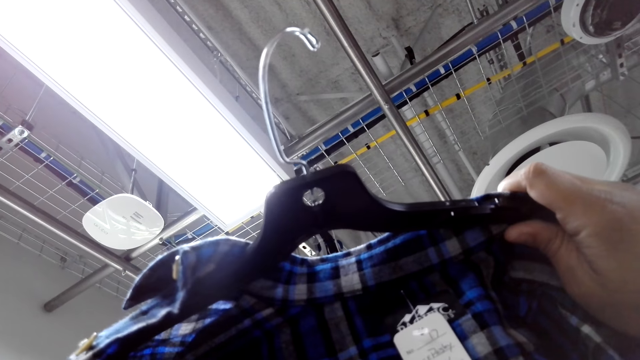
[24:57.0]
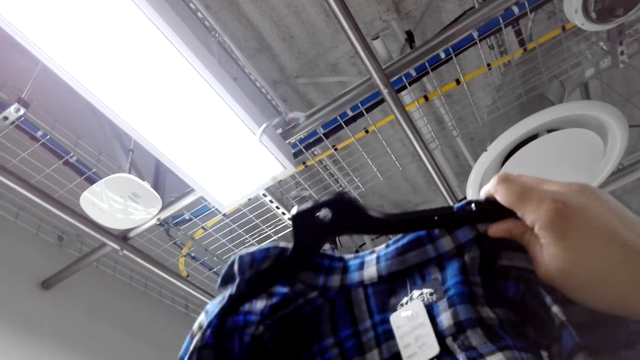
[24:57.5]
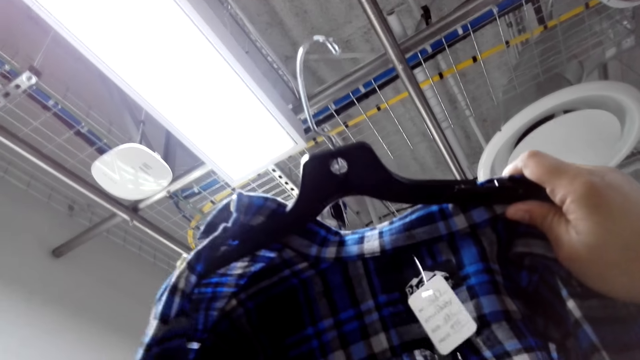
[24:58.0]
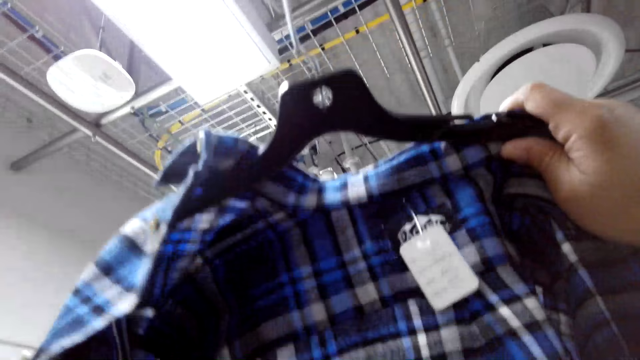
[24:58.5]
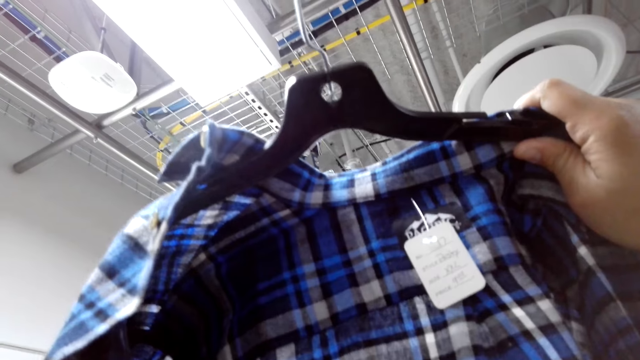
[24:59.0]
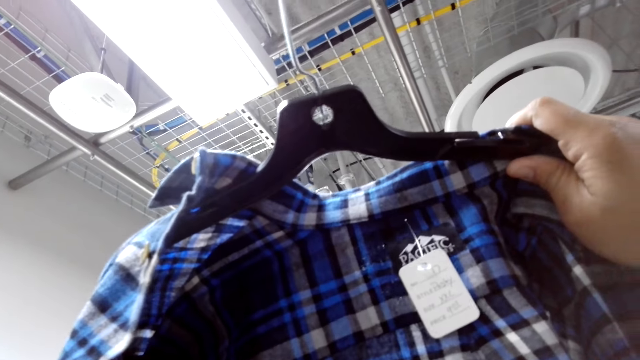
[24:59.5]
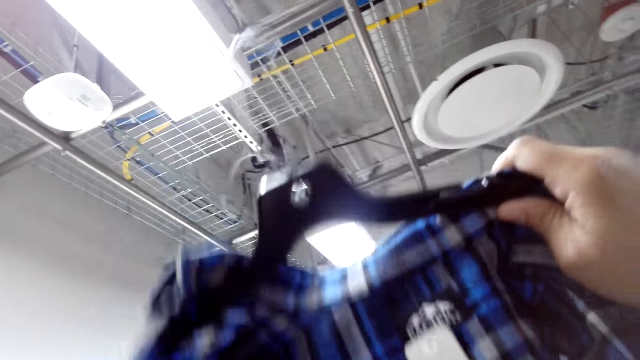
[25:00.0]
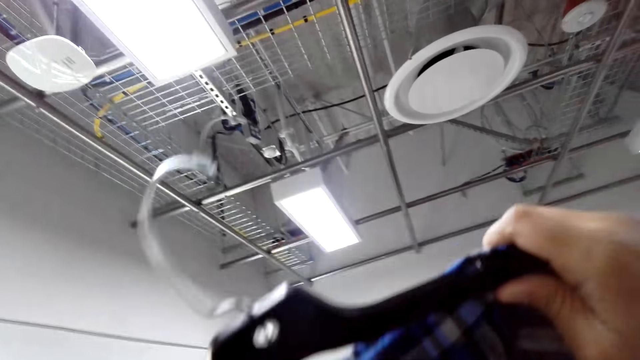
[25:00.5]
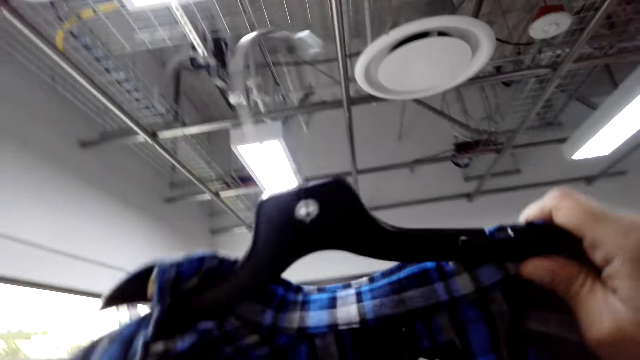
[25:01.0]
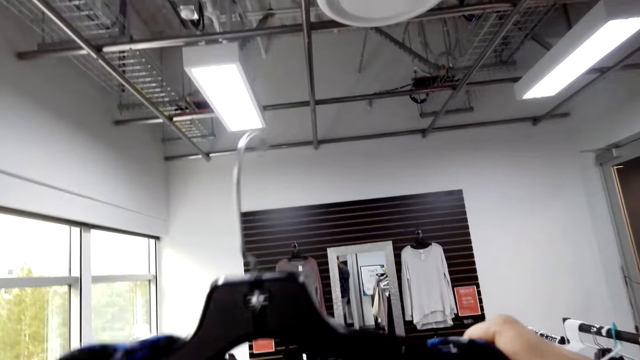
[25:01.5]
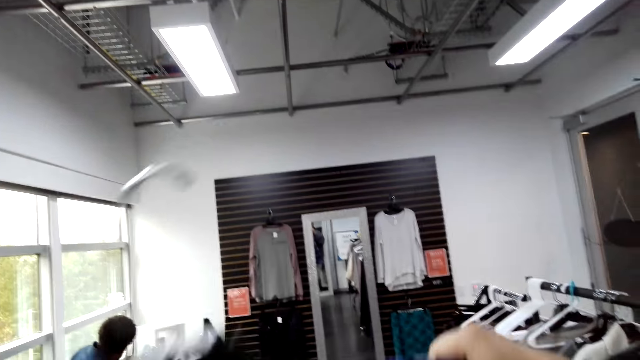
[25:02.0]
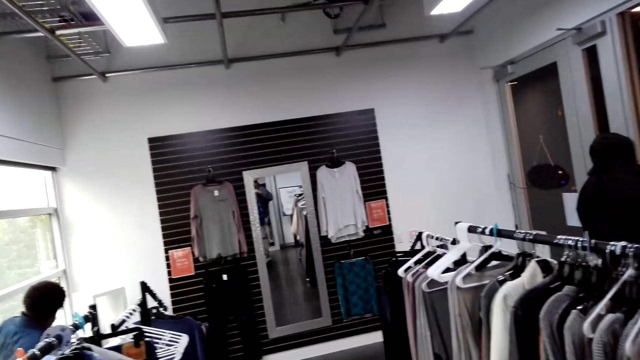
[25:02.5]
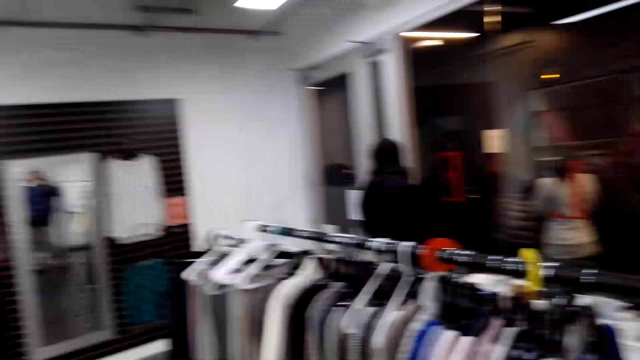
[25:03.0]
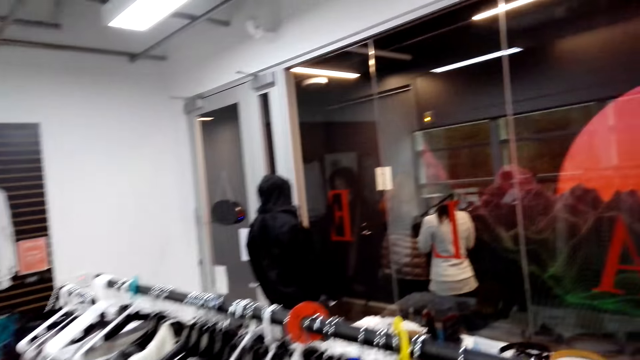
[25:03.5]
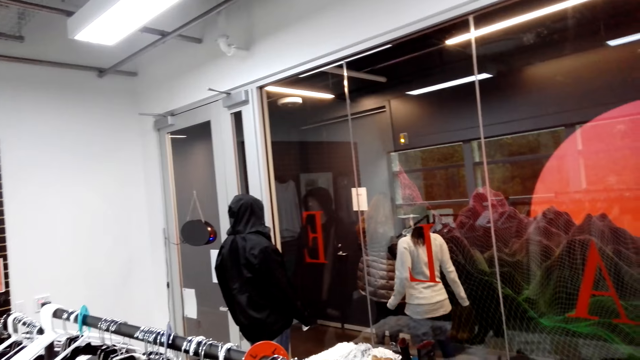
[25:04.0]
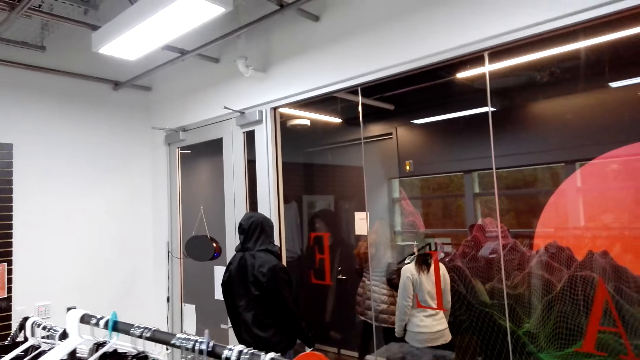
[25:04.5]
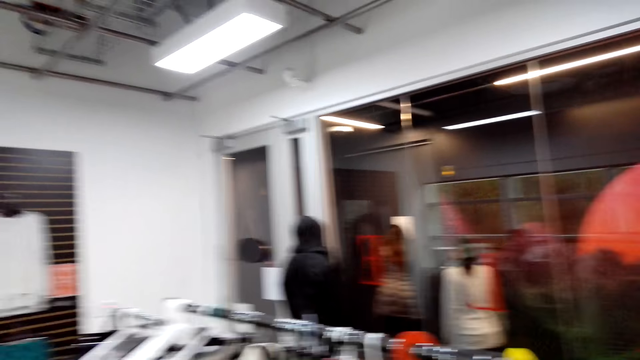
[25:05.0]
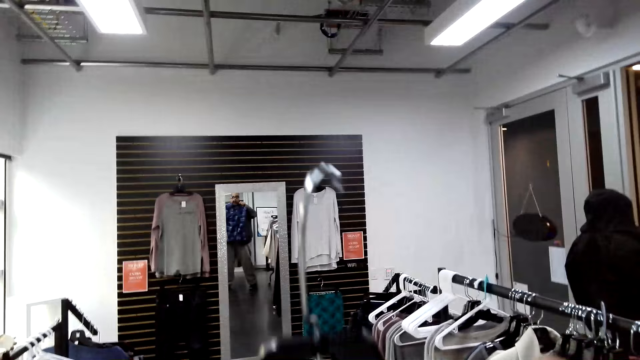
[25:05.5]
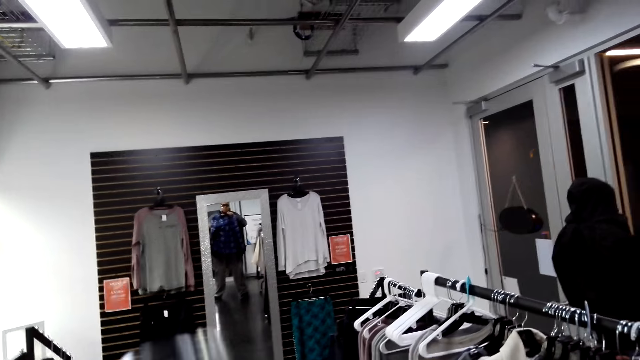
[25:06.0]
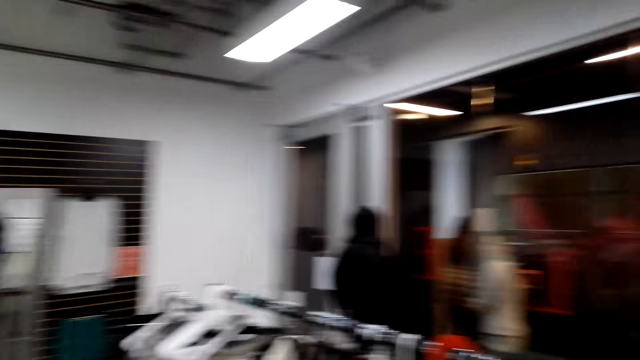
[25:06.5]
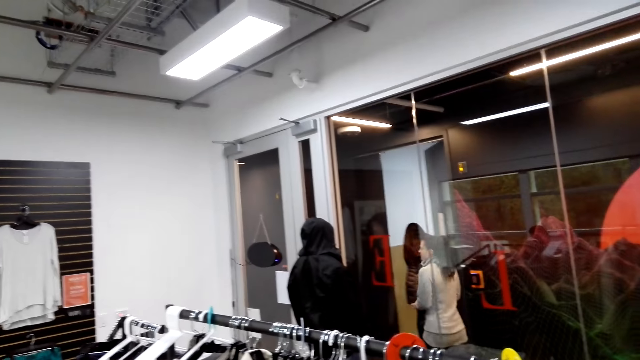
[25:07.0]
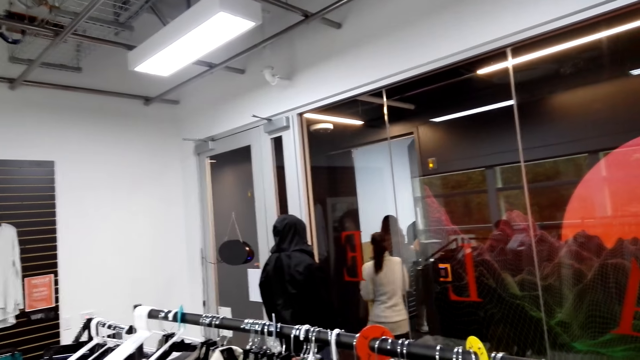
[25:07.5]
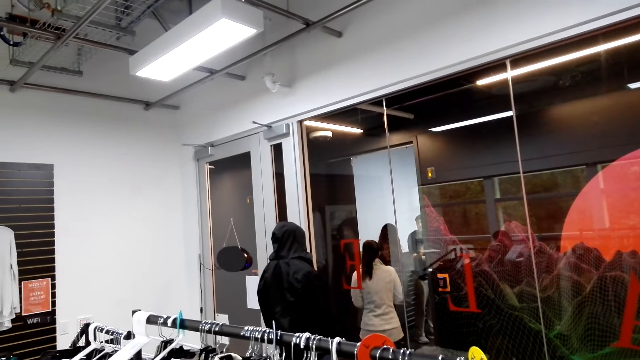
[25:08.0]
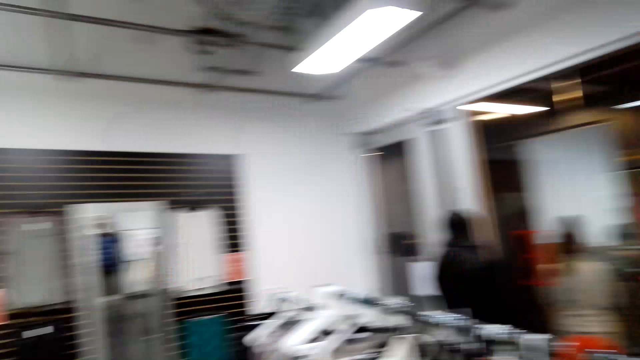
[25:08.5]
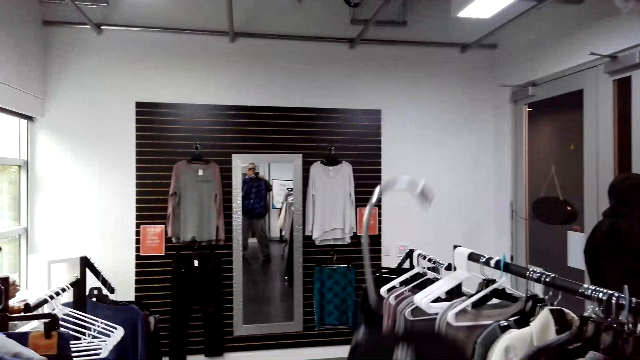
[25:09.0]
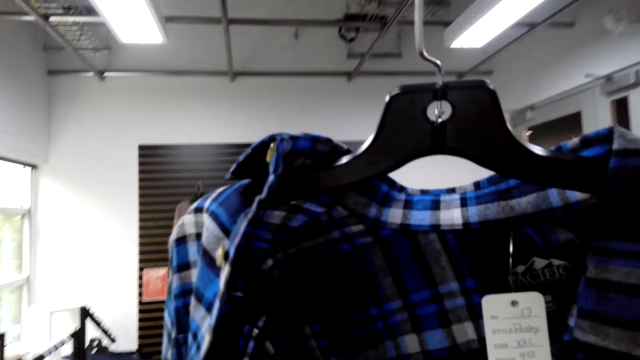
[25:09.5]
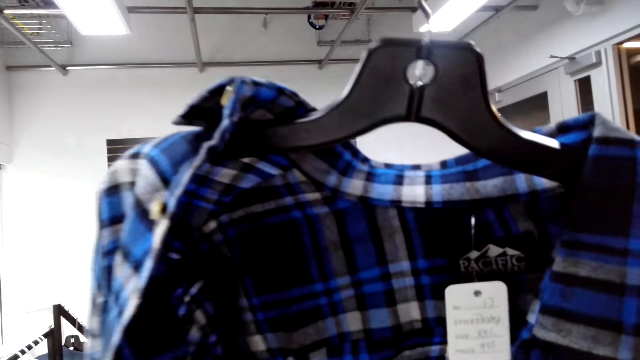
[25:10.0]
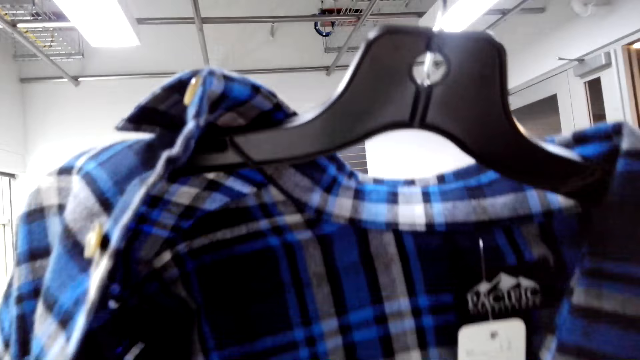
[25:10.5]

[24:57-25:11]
The camera wearer holds the shirt. They gaze outside. They hold the shirt. They gaze outside. They hold the shirt.

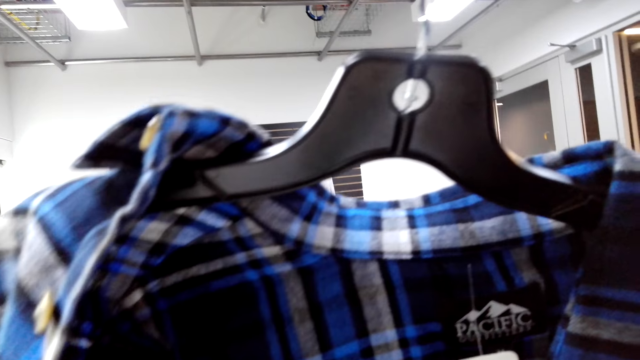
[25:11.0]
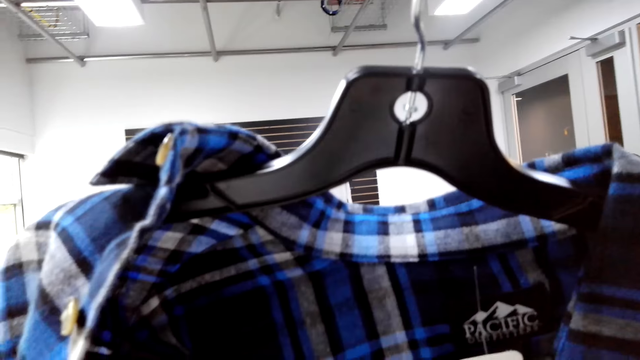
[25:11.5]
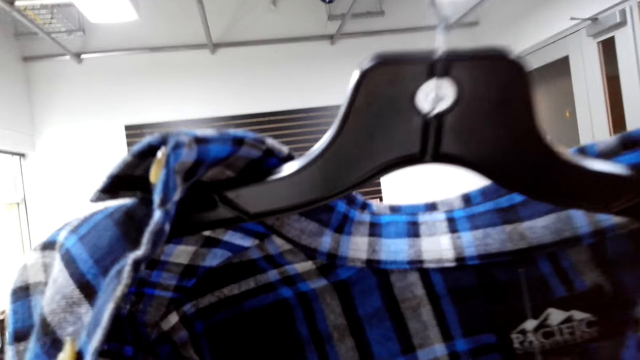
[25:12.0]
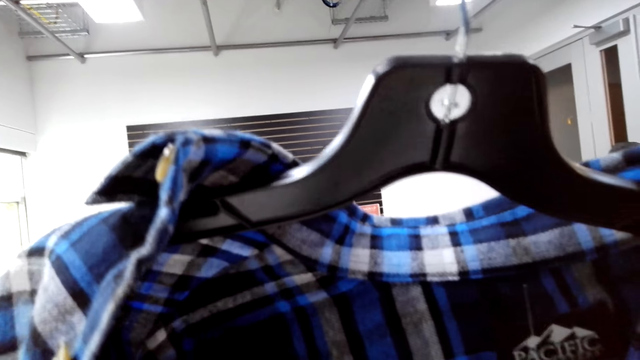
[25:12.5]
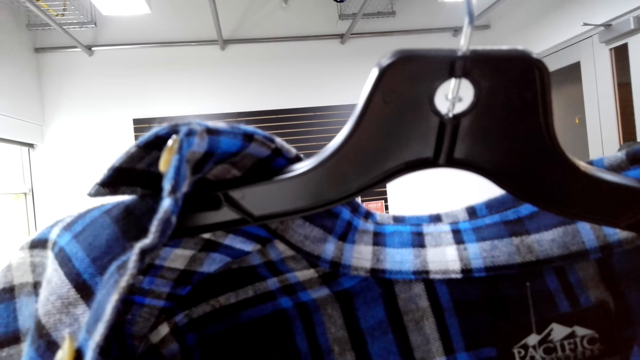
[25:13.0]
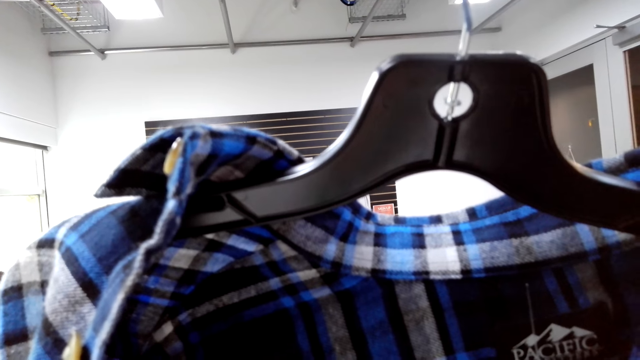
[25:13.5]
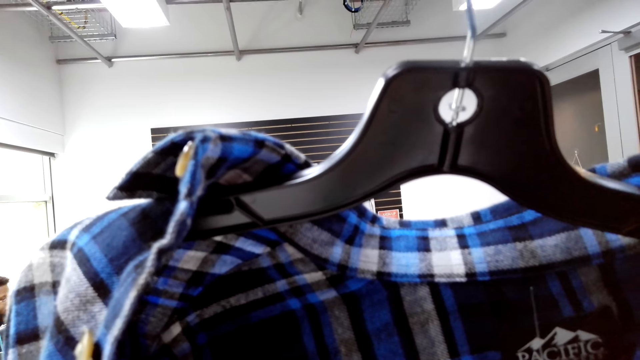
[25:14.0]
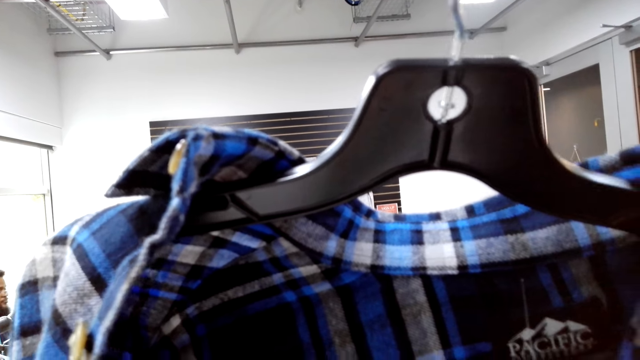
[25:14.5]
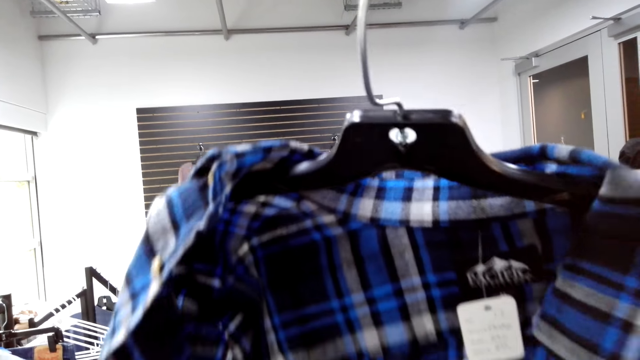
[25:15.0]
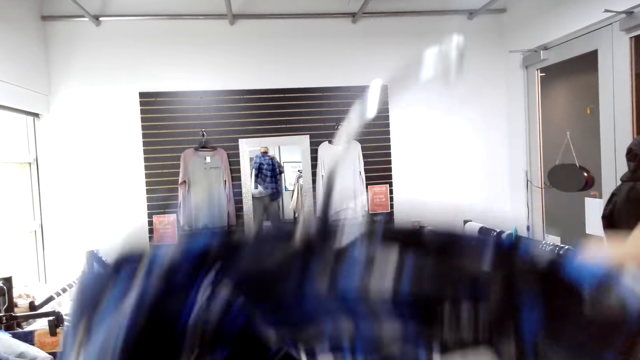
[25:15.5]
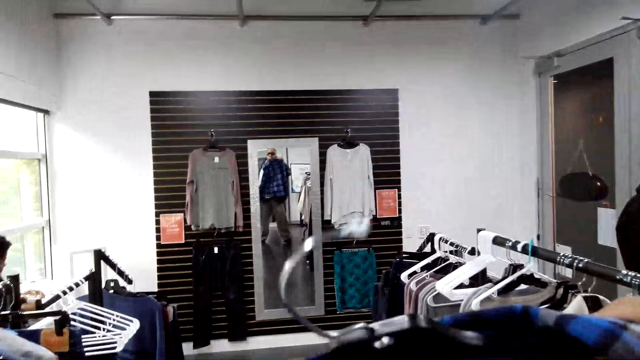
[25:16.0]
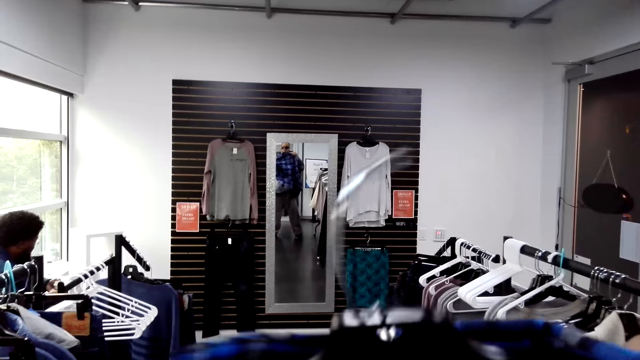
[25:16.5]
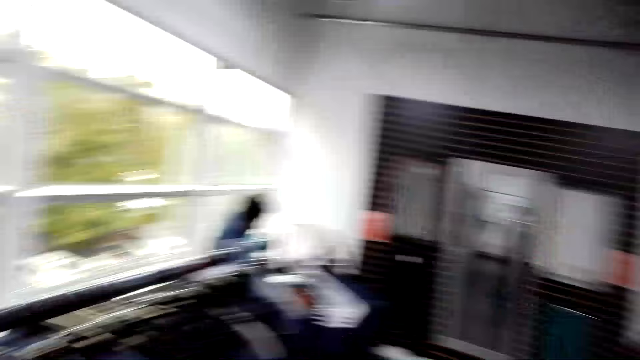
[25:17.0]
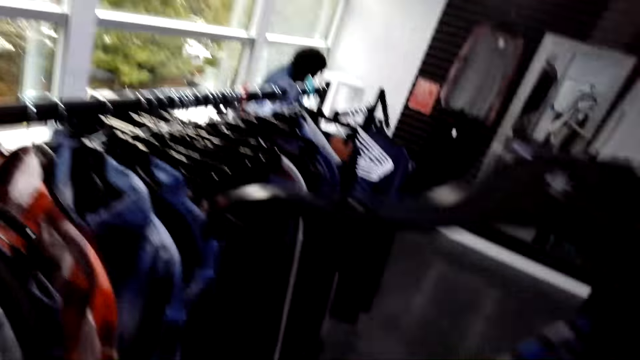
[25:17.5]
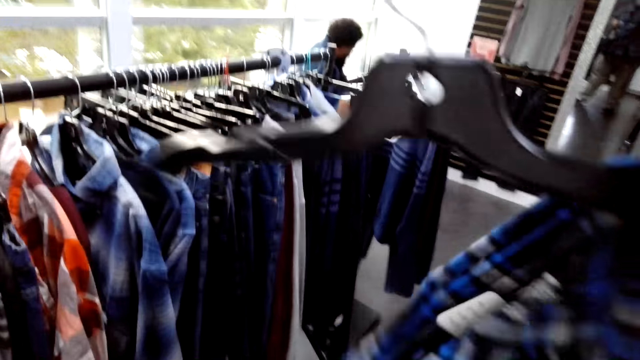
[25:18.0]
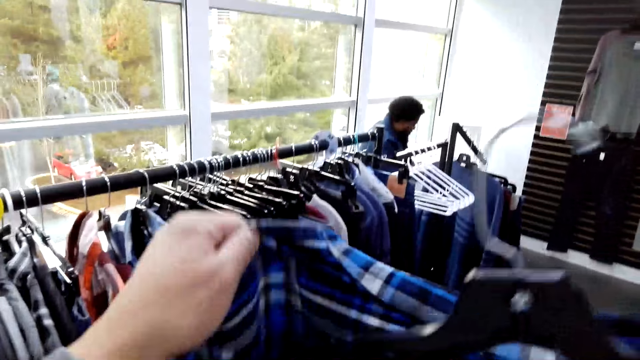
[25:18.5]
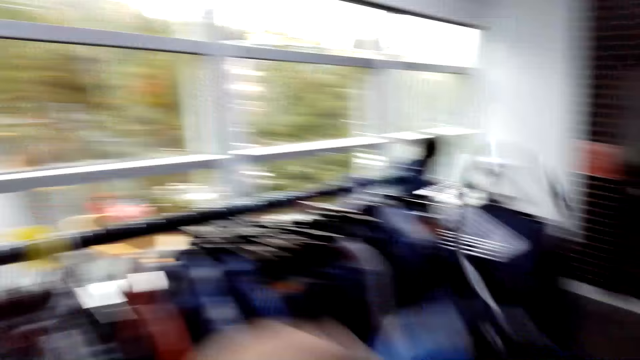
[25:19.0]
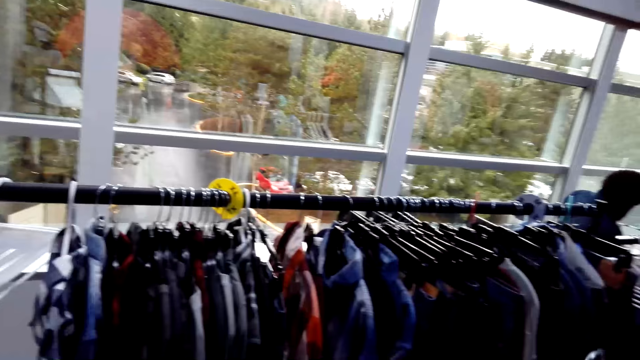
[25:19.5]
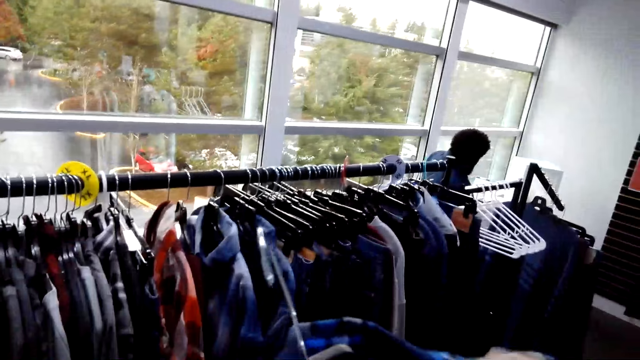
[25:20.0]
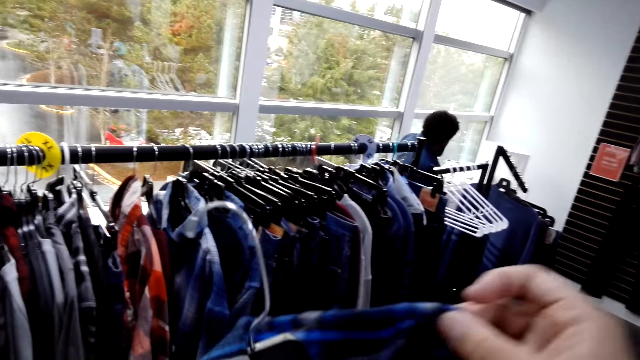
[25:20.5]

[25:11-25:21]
The camera wearer reads the tag on the shirt. They hold the shirt. They hold the shirt again. They put the flannel shirt in the hanger.
